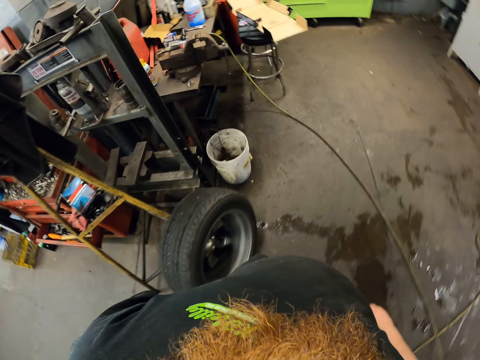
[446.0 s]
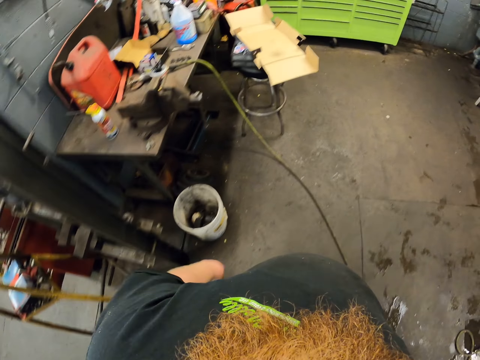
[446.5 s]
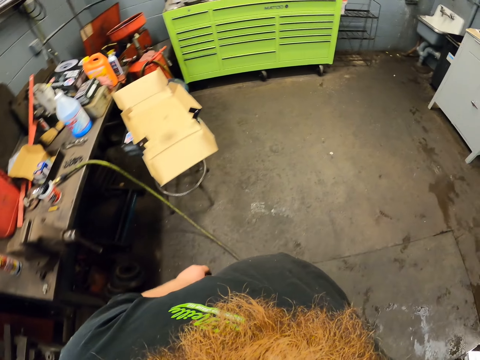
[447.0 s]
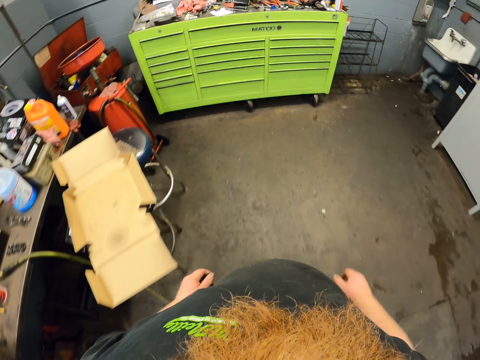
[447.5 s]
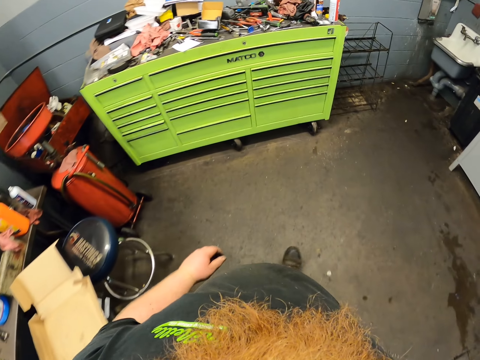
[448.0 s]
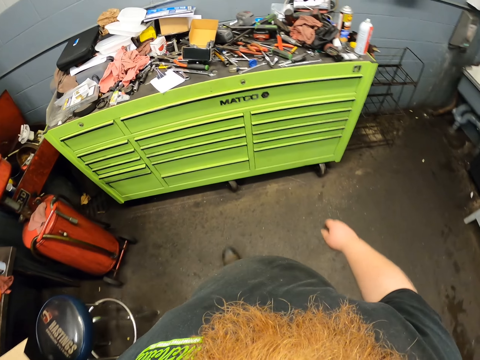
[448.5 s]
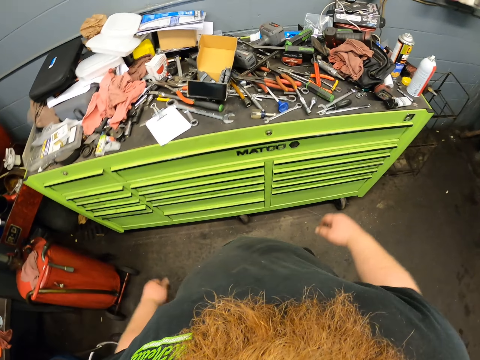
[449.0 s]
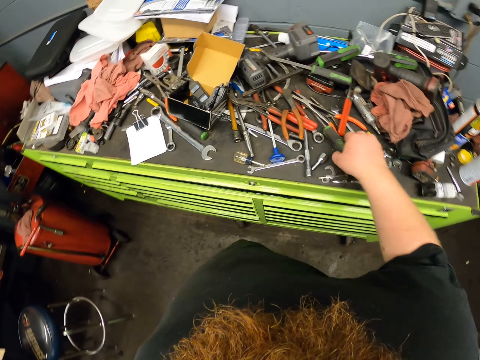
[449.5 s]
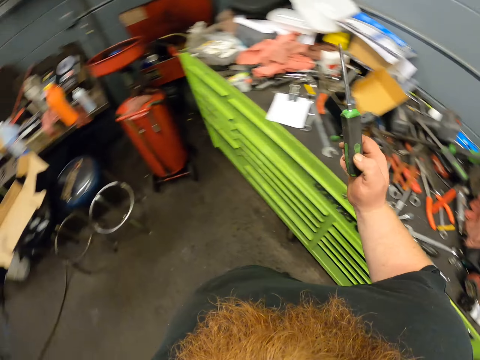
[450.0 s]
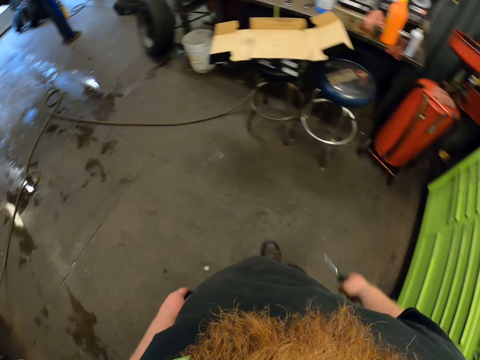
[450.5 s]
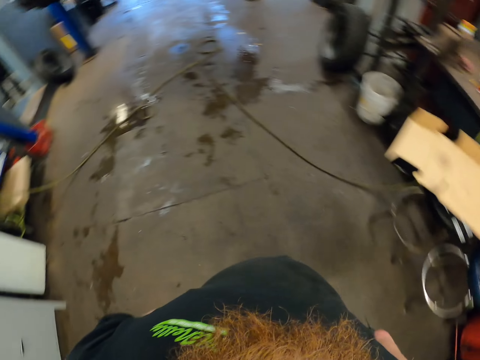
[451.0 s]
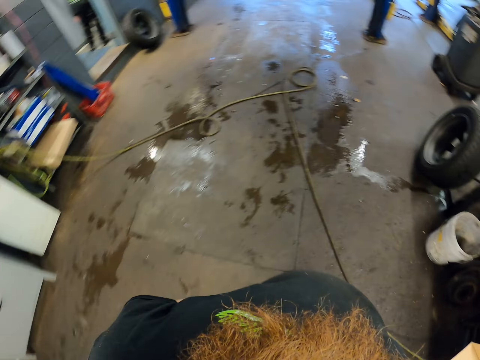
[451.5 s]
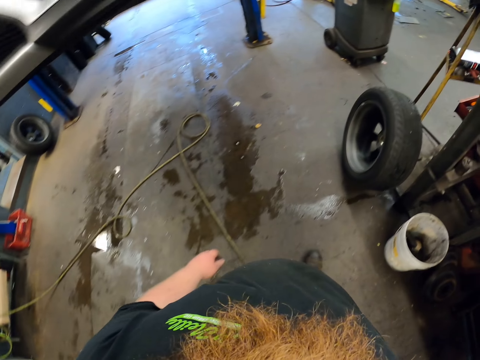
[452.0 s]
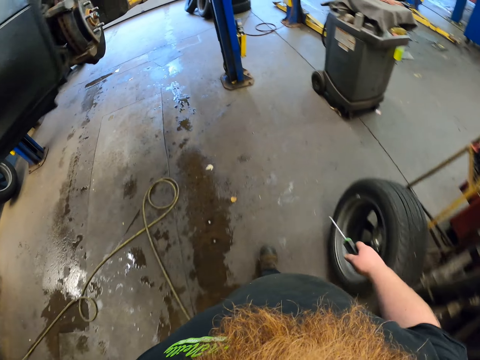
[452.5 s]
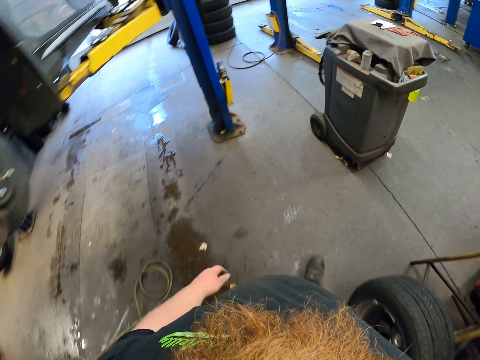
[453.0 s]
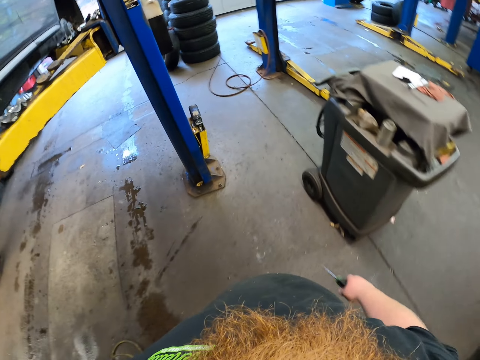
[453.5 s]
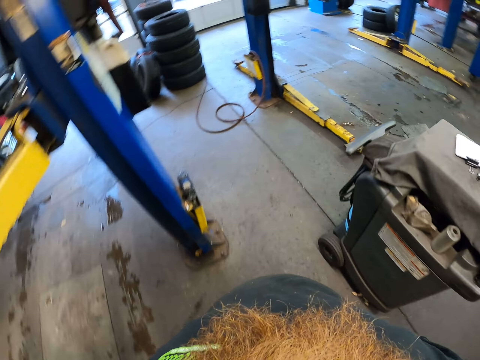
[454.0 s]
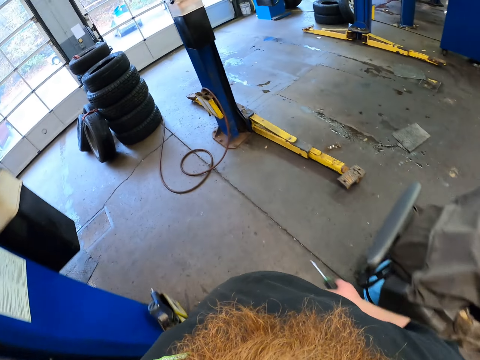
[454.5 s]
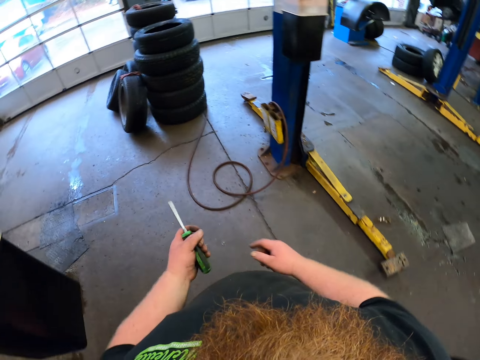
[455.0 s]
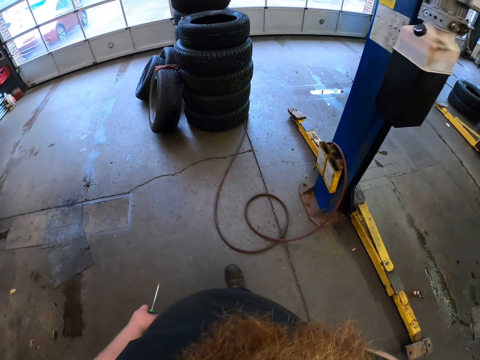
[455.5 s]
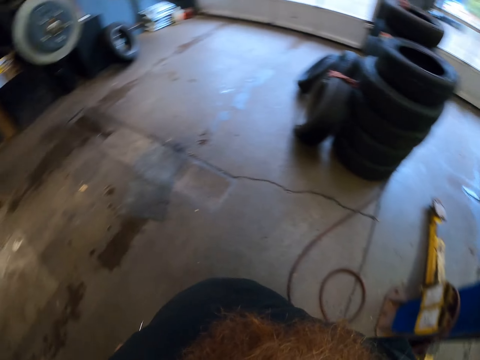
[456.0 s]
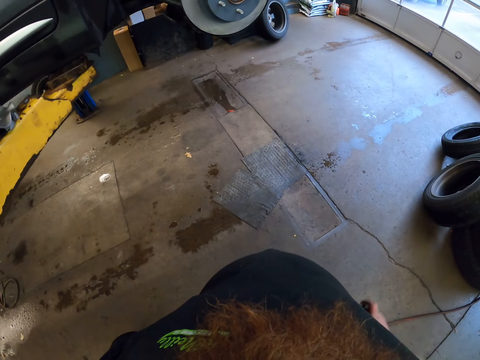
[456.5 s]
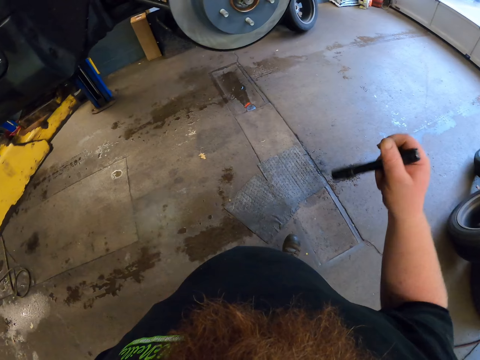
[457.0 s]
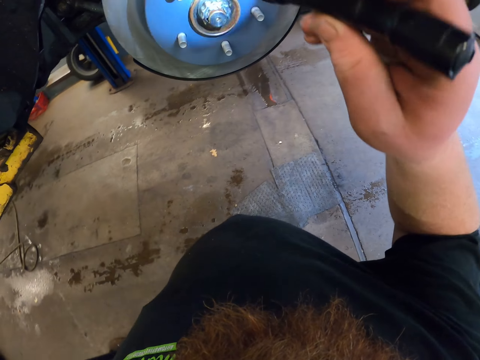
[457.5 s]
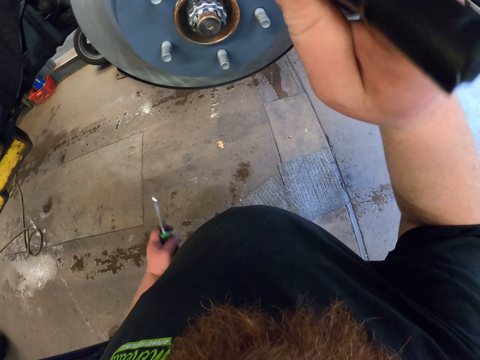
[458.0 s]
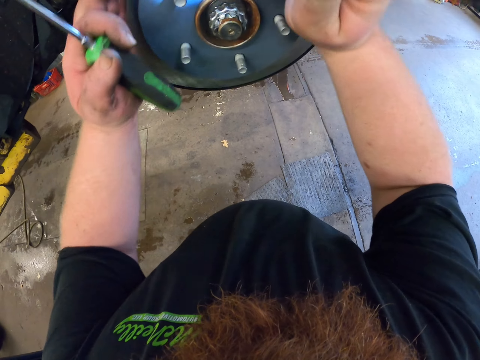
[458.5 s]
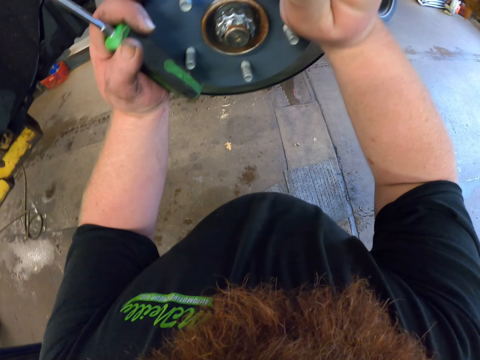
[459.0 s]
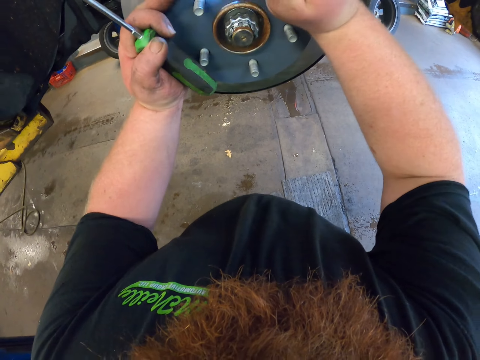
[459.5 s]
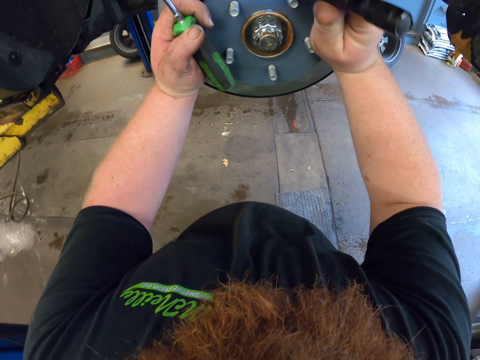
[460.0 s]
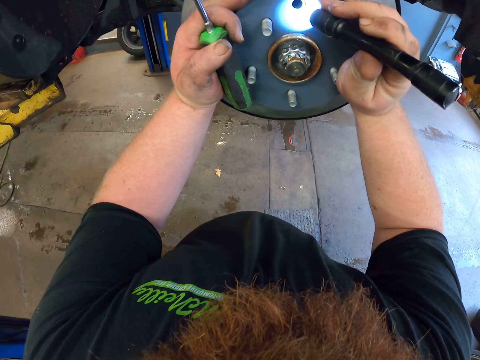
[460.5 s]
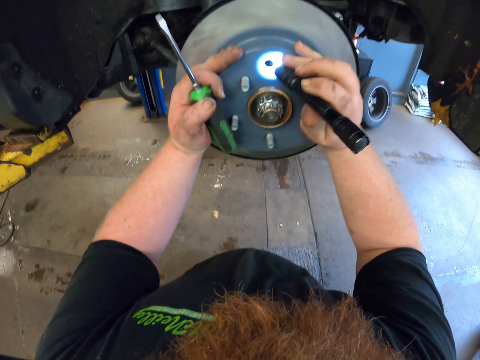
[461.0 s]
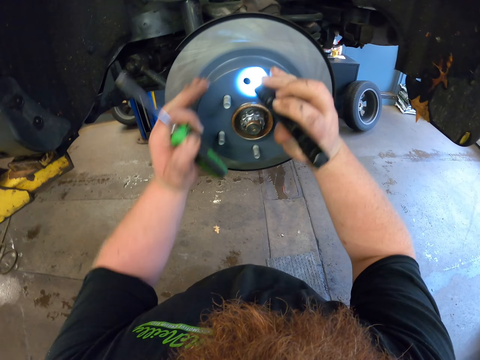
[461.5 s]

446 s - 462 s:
The camera wearer picks a screwdriver. They walk to the car. They switch the screwdriver to the left hand. They walk to the car. They get a torch from the pocket. They light the torch. They check the brake disc. They put the torch on the car disc. They turn the car disc.

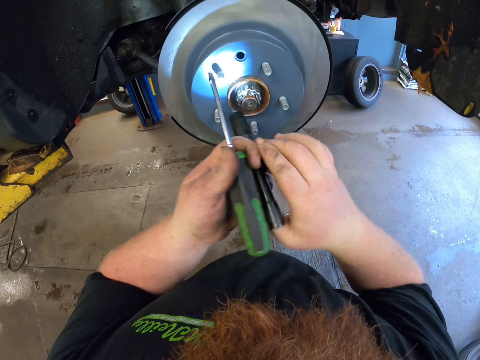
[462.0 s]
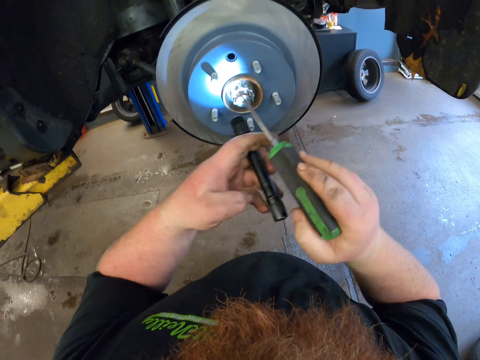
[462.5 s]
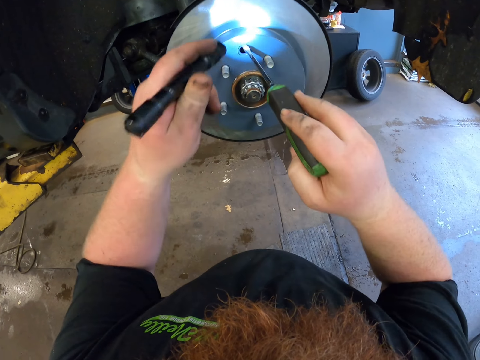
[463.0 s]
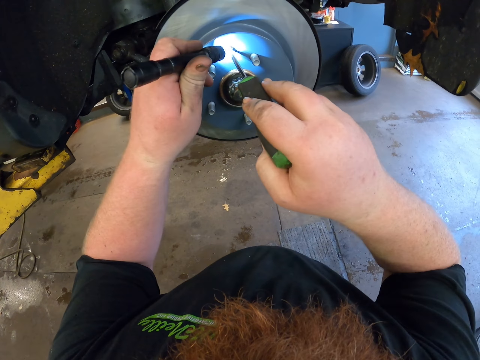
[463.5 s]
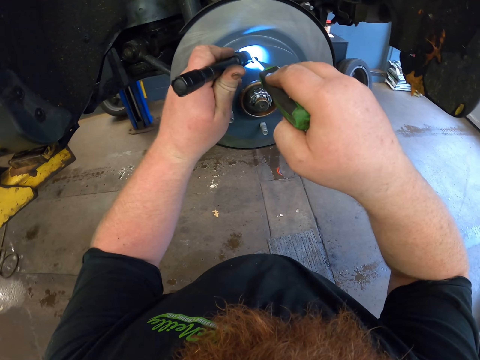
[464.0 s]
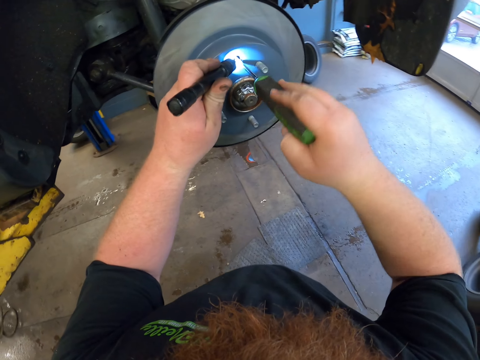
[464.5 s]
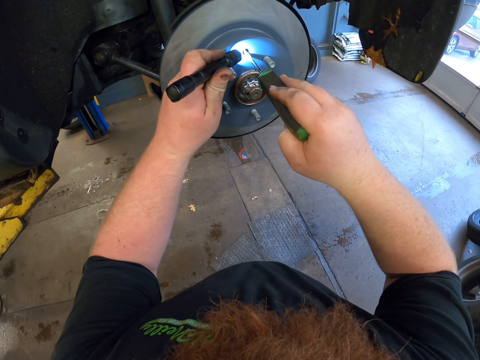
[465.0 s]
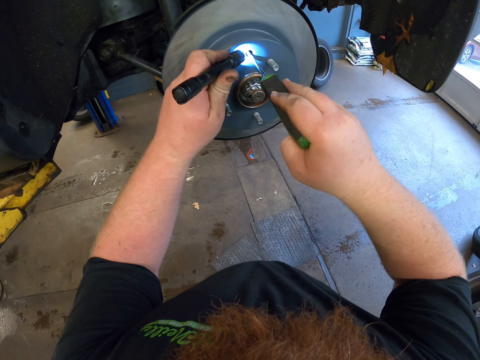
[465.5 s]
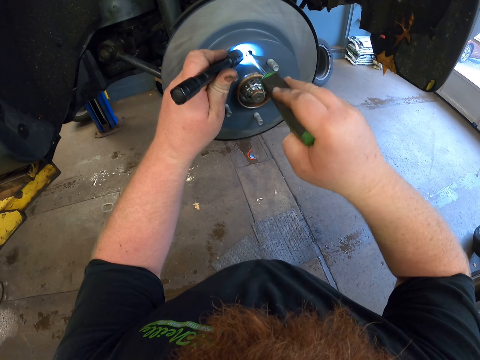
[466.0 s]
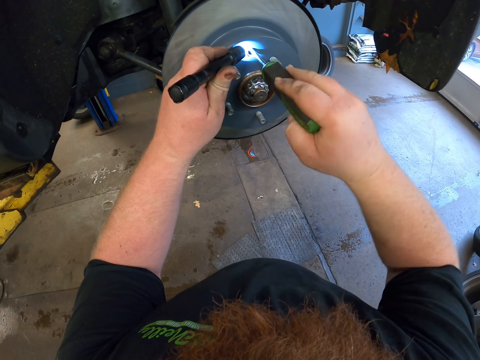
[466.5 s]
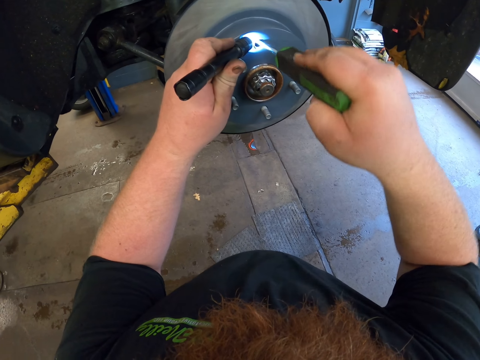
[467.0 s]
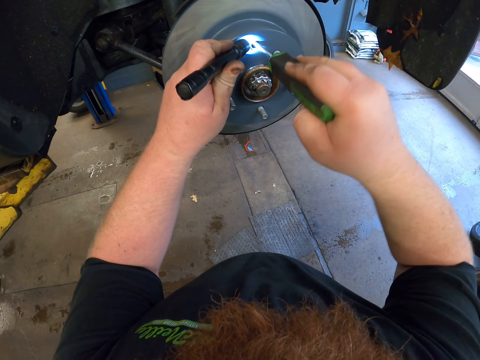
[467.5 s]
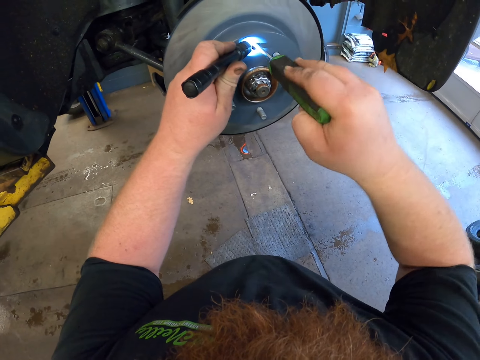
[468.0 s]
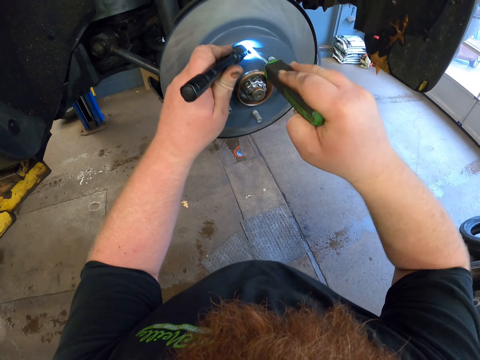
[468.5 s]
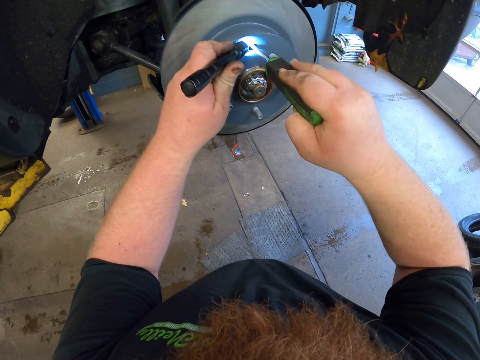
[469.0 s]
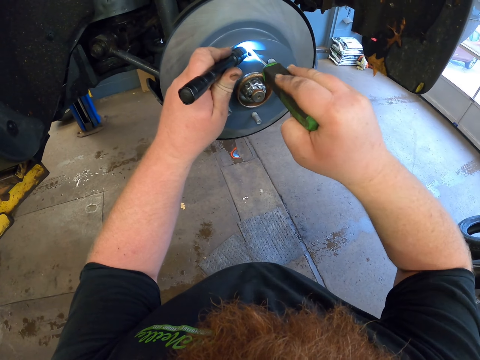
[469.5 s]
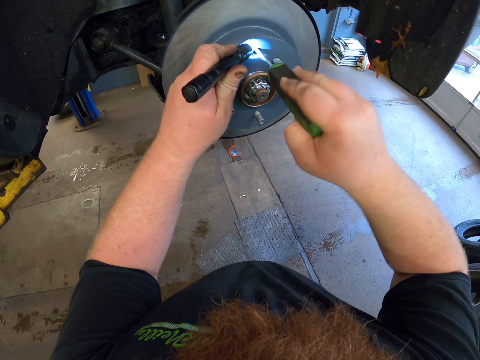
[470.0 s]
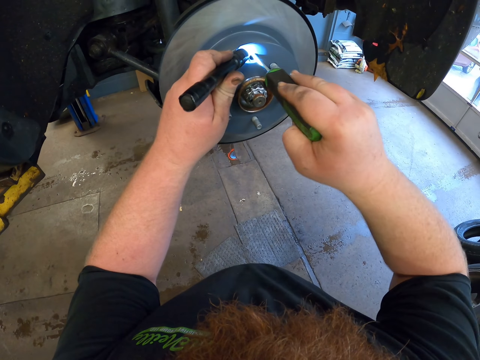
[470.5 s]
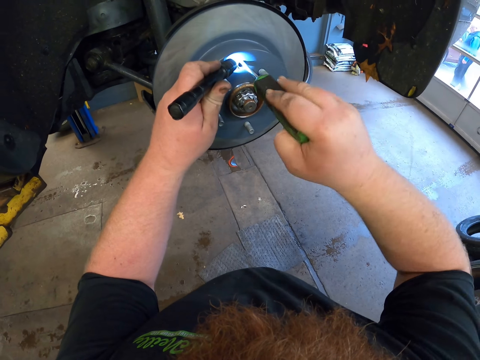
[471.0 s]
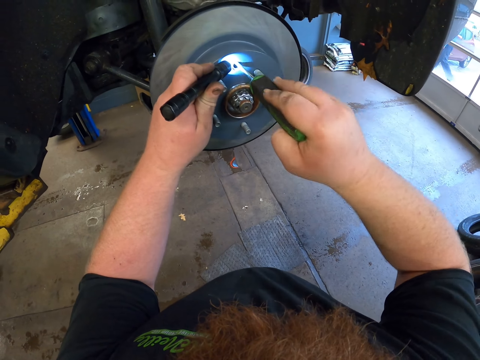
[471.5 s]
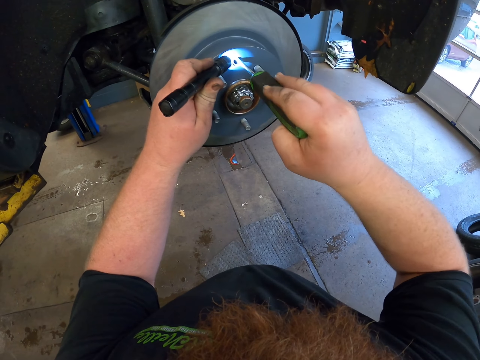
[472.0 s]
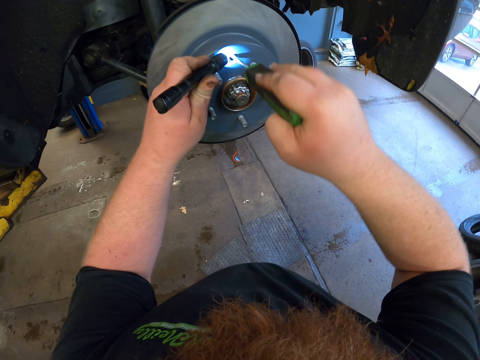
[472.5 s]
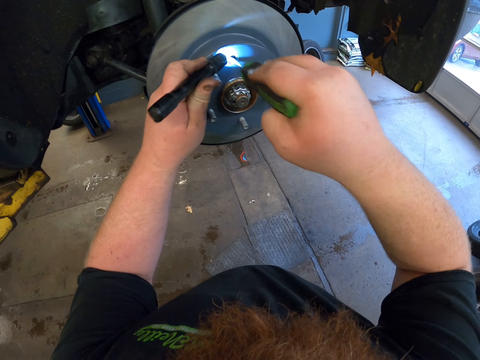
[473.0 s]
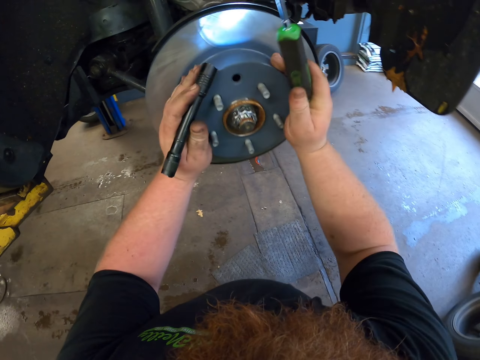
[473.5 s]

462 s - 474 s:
The camera wearer inserts the screwdriver in the car disc. They turn the screwdriver.
